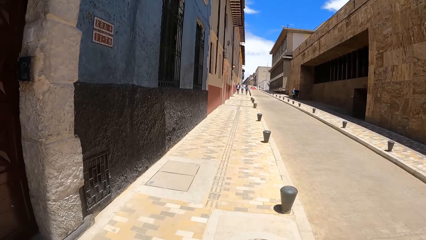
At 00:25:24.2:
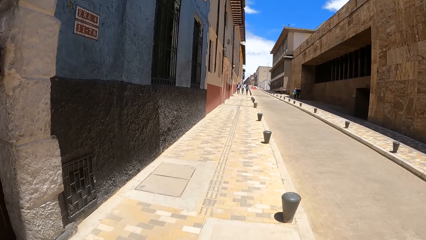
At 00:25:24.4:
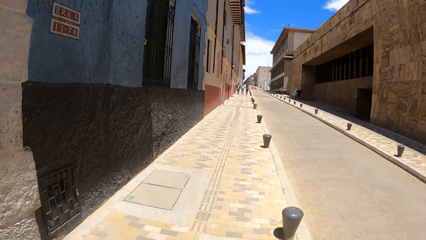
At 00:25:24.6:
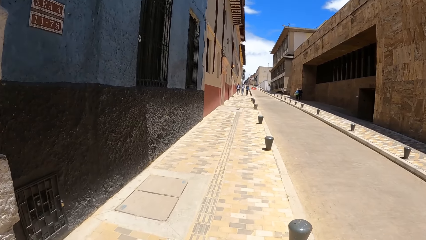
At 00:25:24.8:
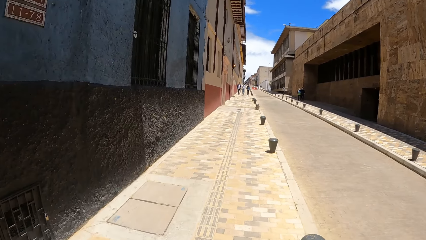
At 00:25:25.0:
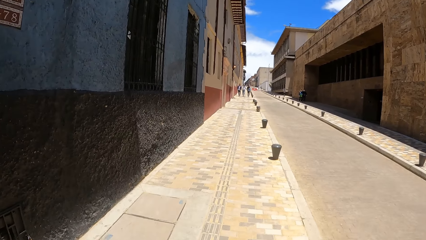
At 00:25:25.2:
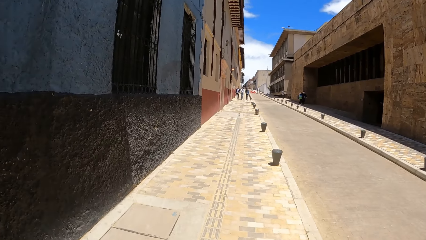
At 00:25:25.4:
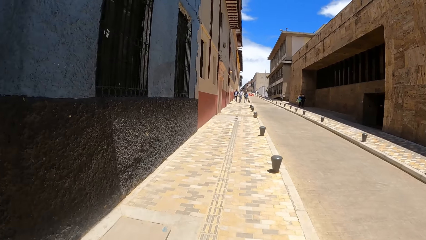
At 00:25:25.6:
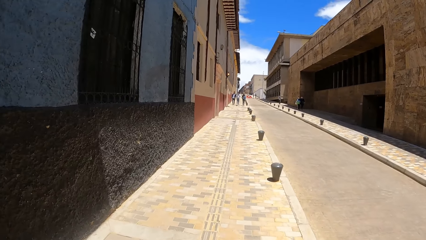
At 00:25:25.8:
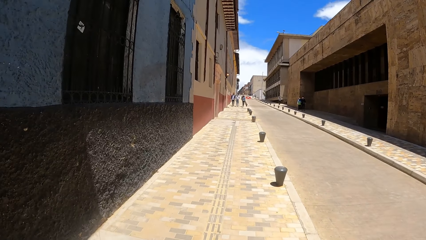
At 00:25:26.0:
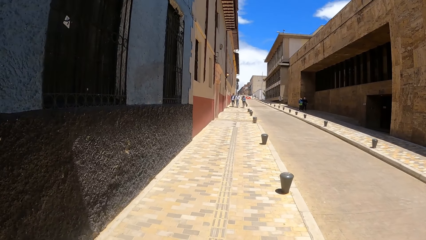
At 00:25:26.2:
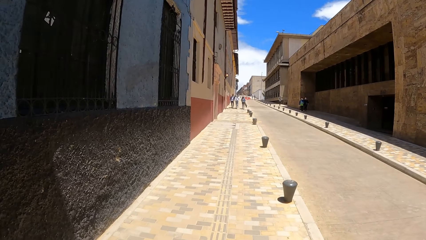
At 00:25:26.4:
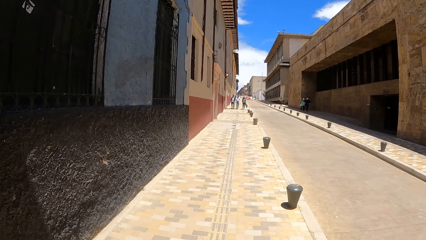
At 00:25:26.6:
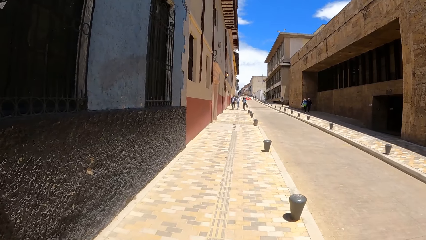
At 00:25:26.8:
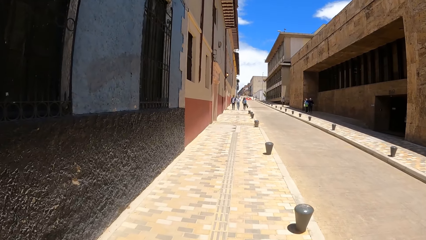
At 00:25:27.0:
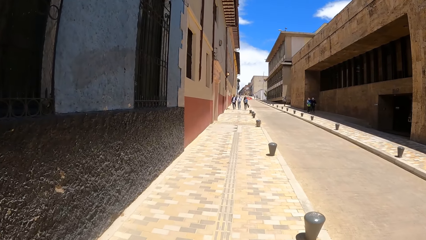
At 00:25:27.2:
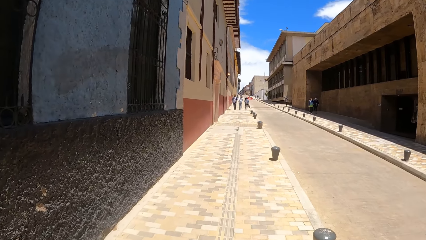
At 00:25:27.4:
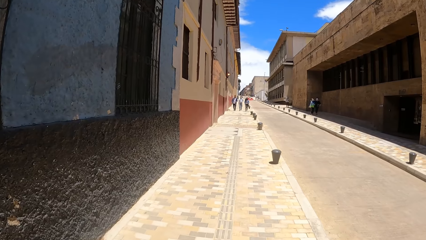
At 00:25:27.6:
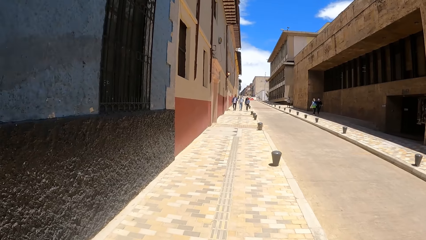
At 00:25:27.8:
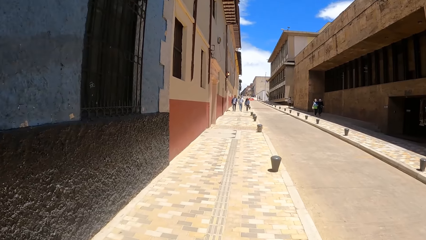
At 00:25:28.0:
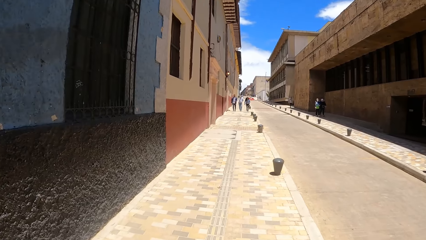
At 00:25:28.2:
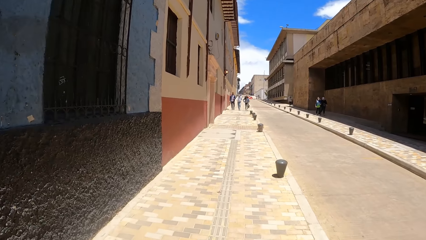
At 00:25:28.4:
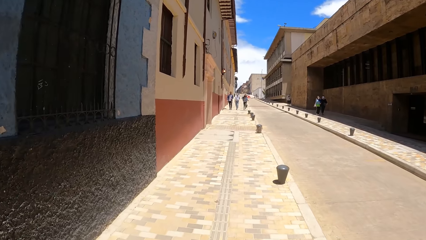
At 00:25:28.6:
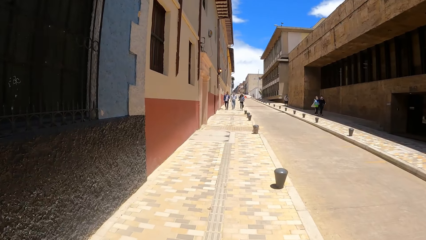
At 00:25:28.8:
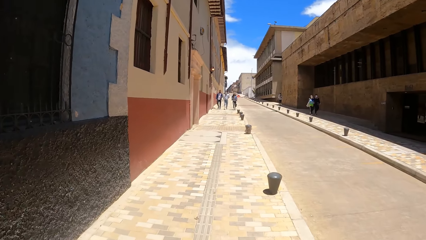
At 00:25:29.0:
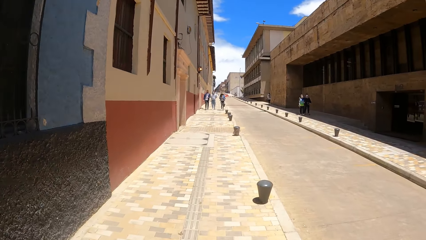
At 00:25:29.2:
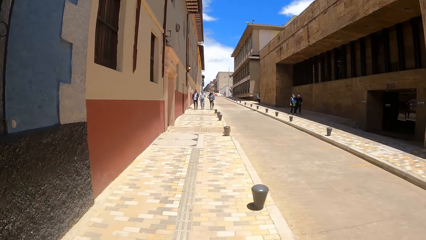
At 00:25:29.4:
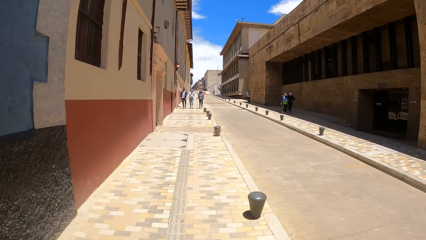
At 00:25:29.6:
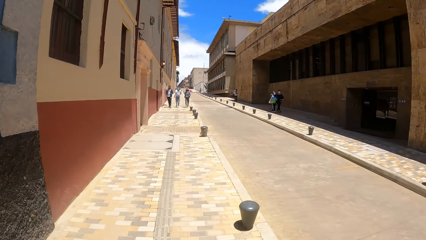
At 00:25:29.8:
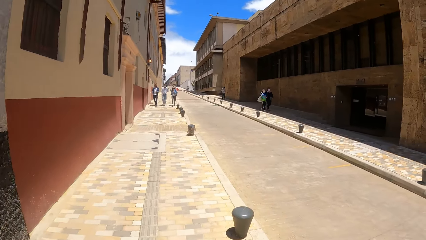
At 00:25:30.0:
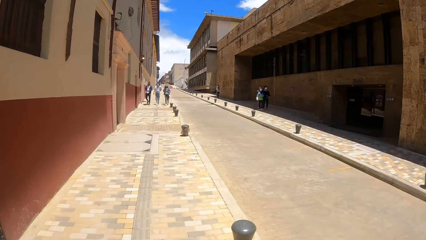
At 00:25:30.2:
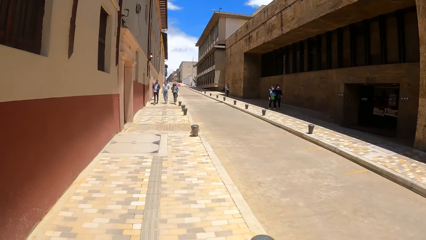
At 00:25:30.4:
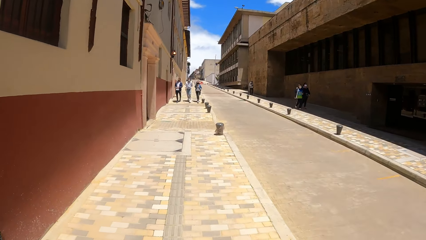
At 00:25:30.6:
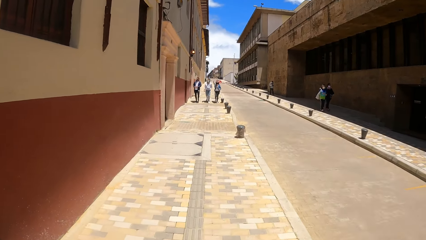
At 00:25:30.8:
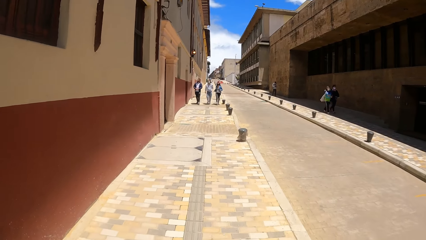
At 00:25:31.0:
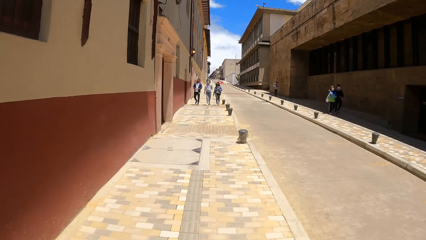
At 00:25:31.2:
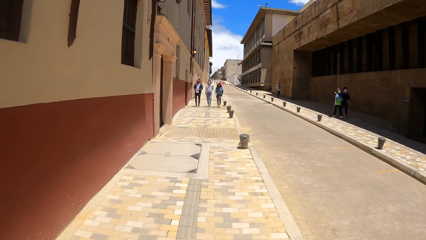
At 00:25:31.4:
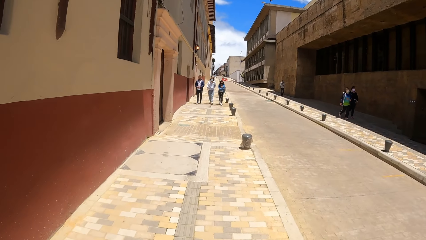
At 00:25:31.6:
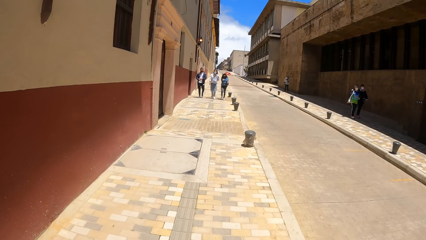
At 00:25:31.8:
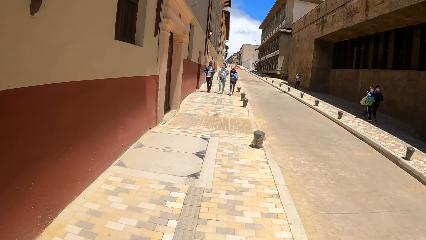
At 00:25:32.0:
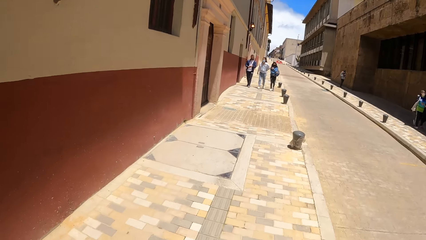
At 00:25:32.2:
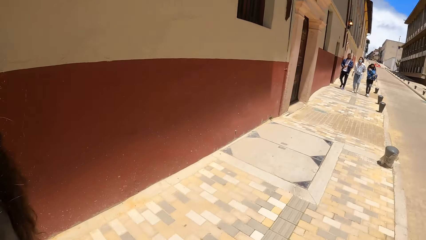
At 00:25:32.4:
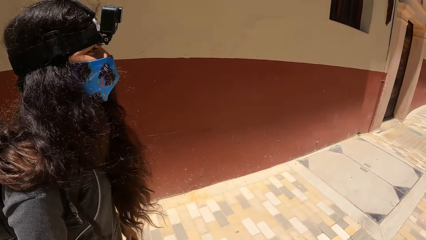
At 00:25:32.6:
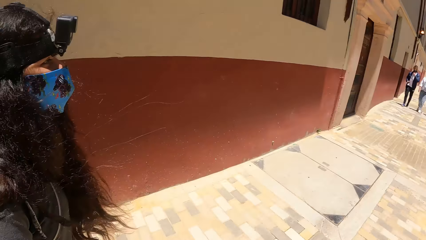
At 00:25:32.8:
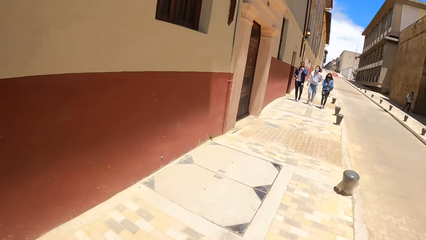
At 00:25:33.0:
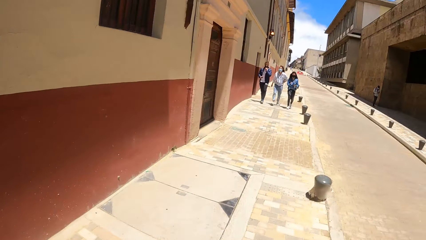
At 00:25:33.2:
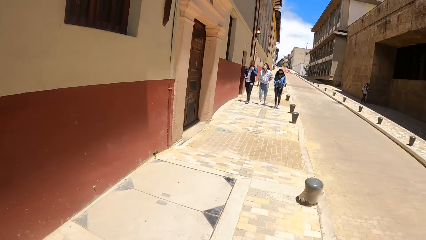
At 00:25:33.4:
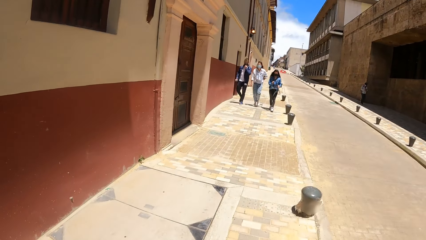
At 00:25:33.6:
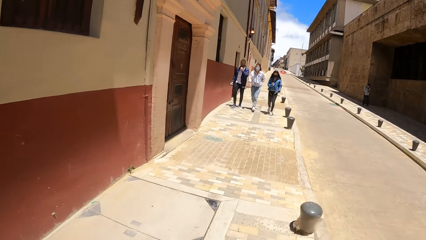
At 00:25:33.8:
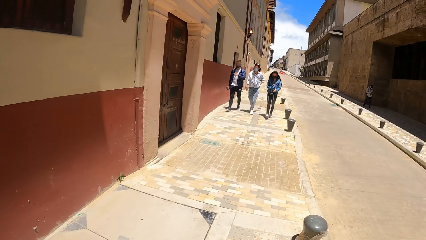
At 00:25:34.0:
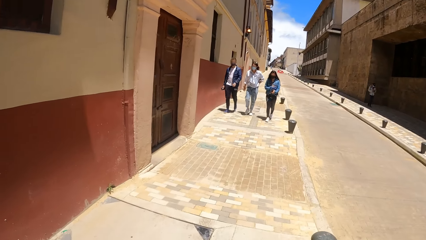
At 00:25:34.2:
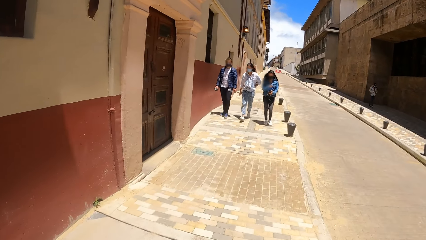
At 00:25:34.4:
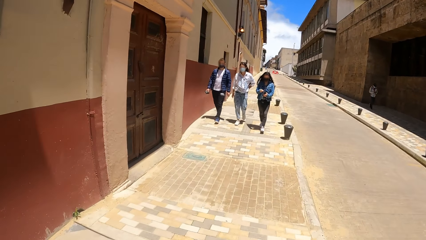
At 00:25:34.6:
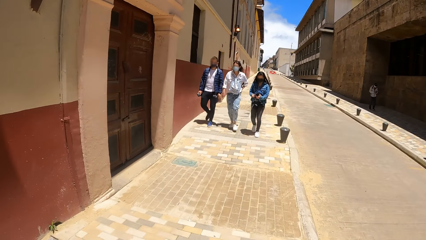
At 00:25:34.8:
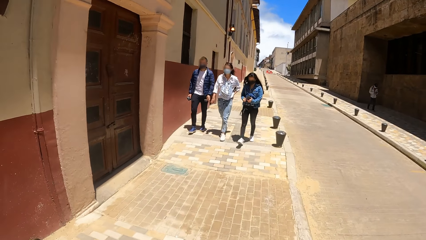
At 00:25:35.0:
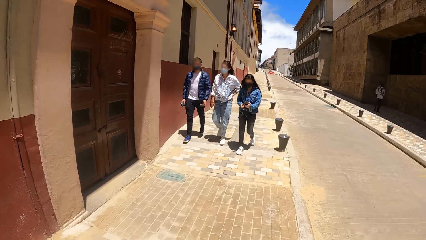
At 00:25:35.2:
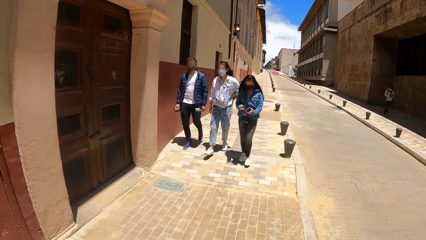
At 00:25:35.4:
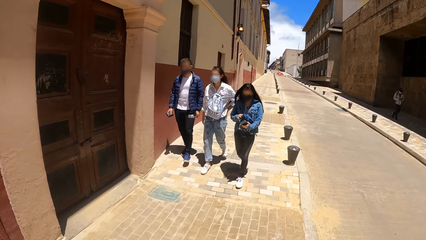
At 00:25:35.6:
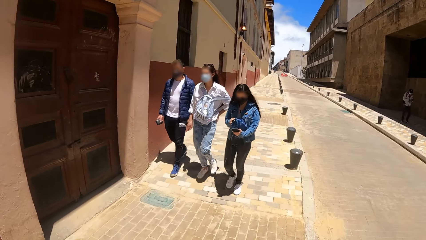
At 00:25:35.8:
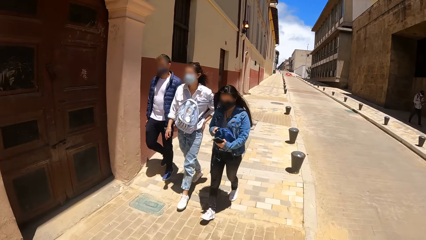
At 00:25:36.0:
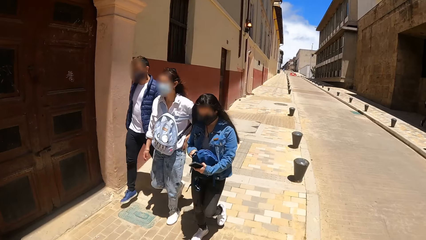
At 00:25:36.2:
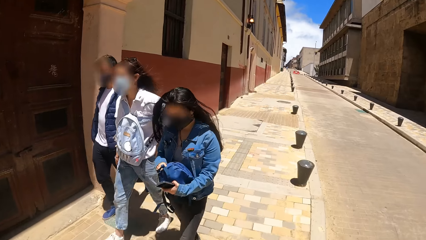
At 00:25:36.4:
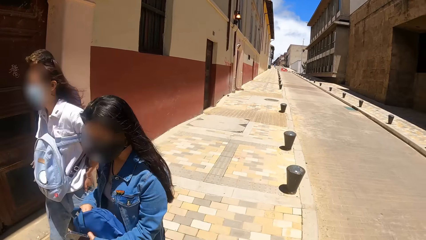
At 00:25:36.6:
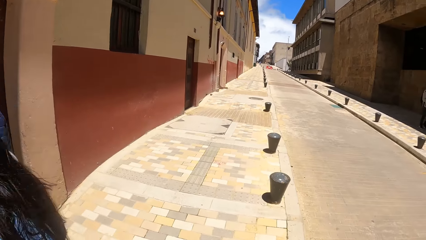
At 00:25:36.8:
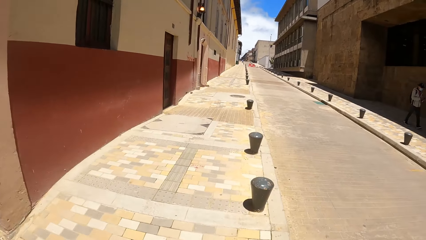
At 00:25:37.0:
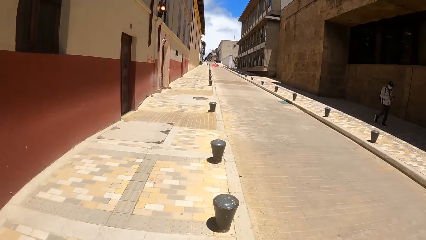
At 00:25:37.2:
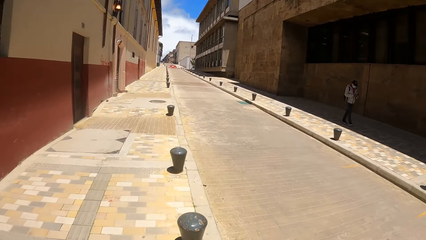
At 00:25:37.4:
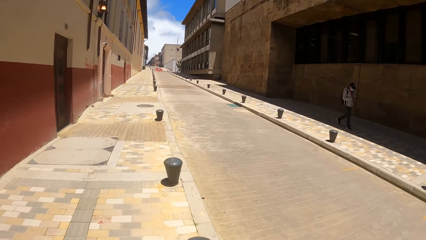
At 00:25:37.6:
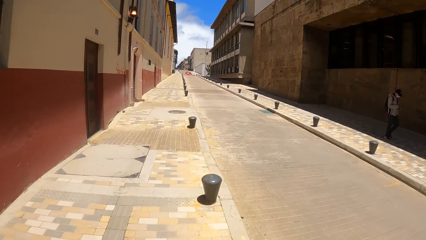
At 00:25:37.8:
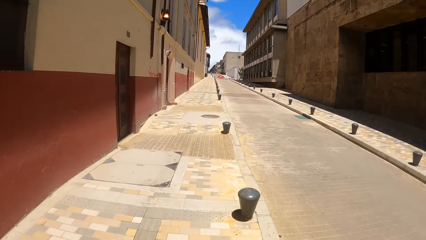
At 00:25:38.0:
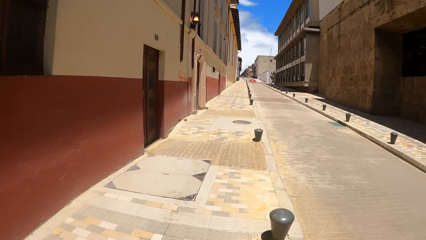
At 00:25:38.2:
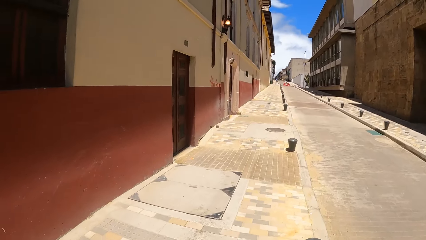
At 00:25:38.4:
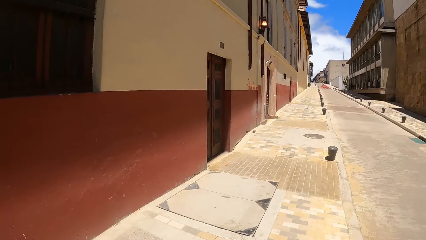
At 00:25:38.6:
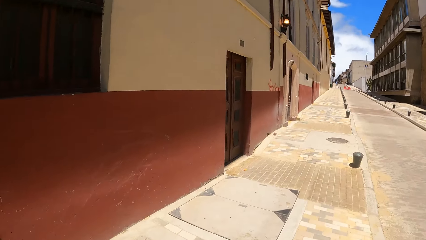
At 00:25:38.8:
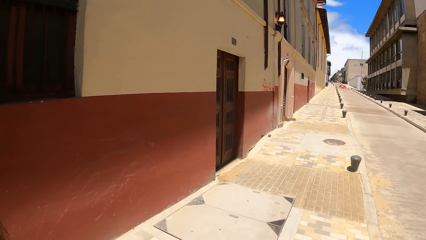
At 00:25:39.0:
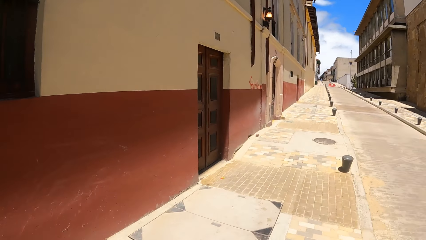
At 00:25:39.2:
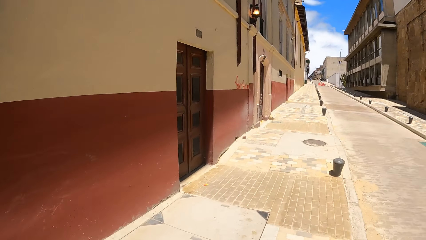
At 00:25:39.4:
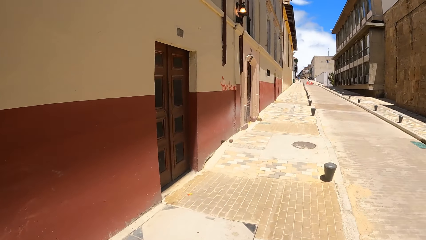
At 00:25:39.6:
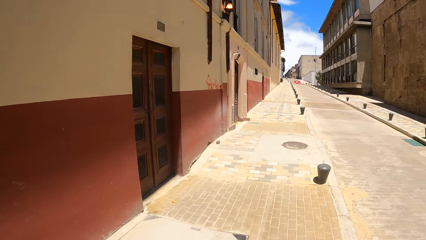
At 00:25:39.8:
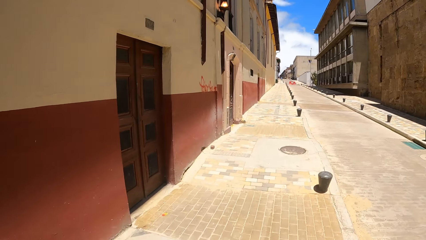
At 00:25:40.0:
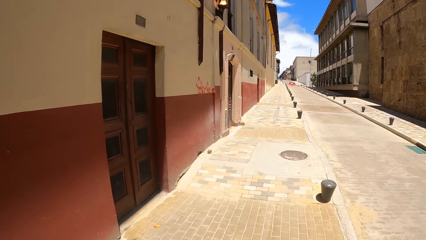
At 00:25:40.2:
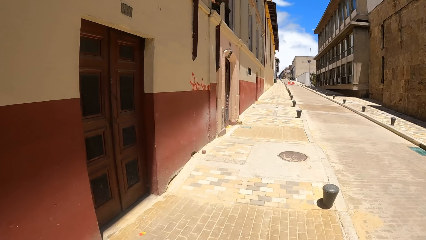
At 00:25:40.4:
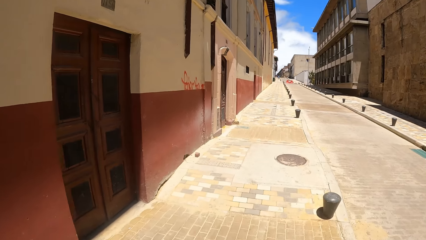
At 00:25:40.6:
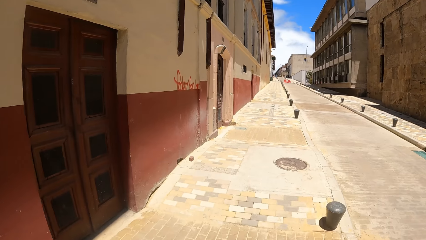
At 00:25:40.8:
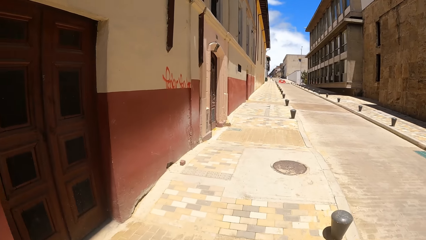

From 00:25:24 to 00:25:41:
The camera wearer walks around. They interact with a person. They look at the person. They walk along the pavement.
